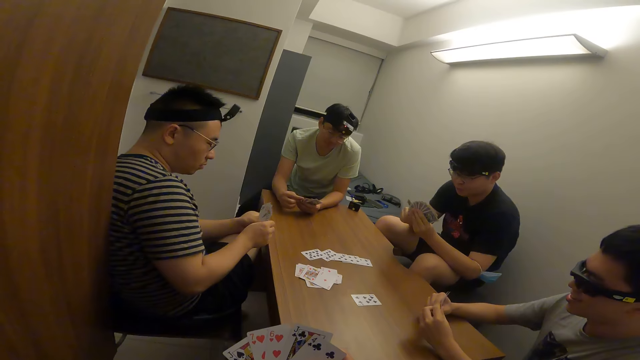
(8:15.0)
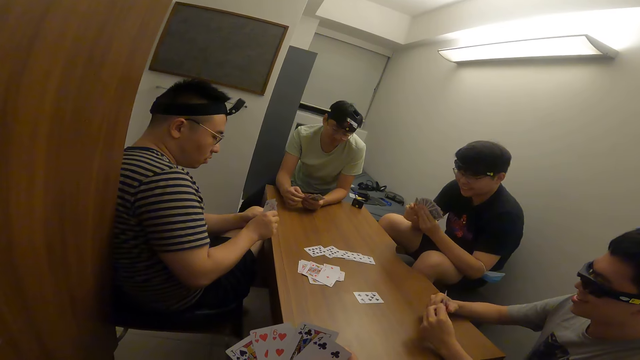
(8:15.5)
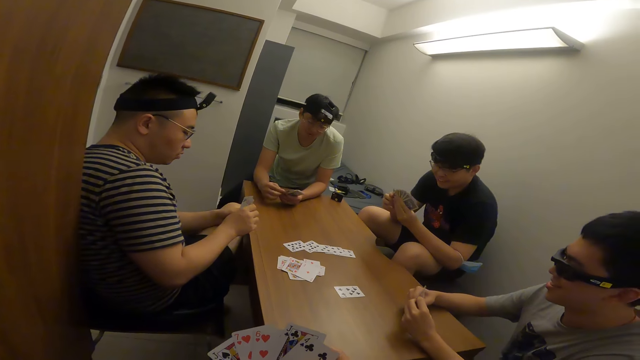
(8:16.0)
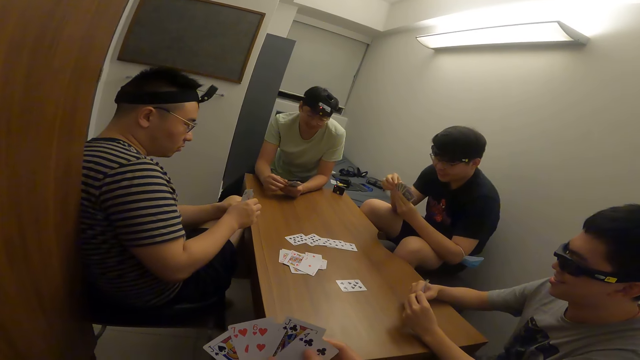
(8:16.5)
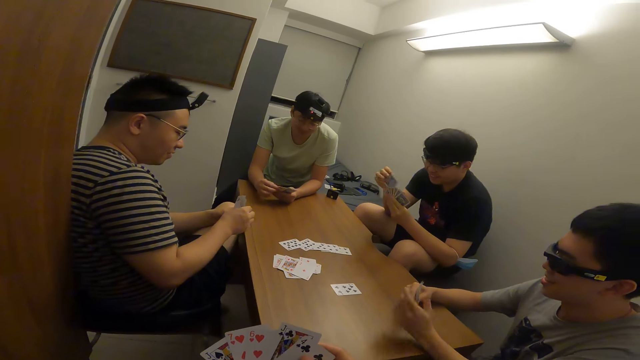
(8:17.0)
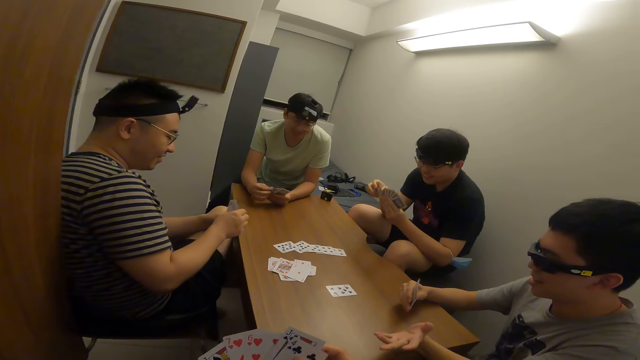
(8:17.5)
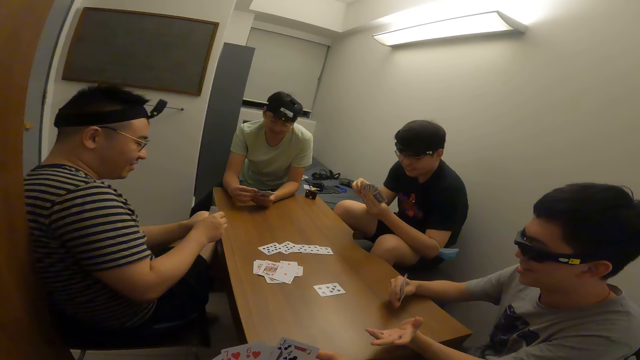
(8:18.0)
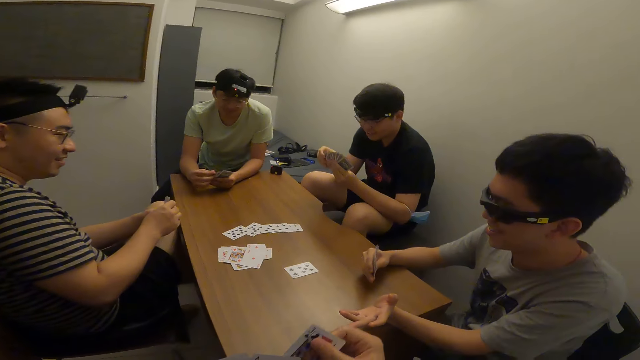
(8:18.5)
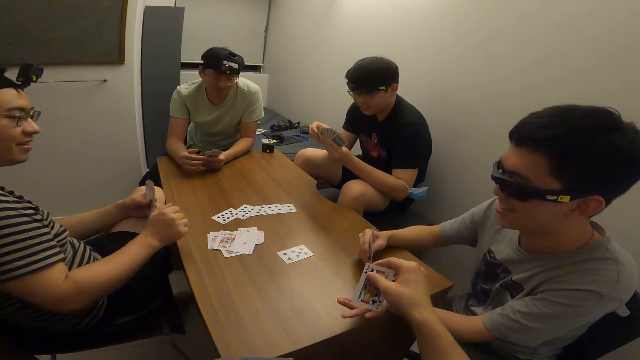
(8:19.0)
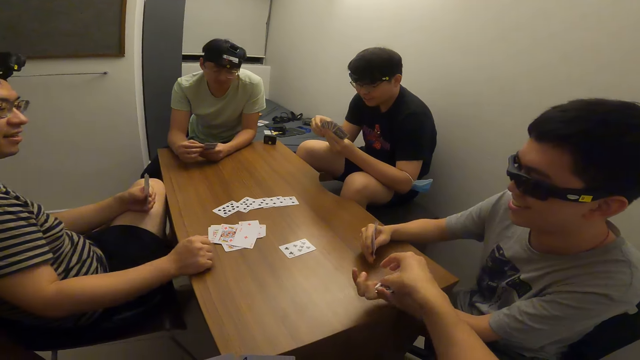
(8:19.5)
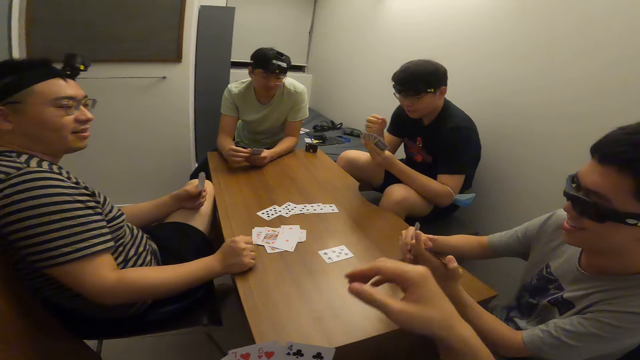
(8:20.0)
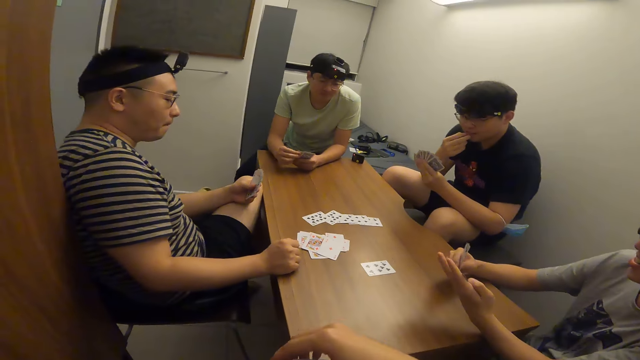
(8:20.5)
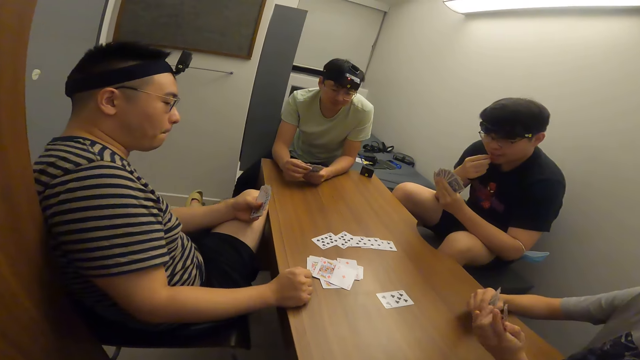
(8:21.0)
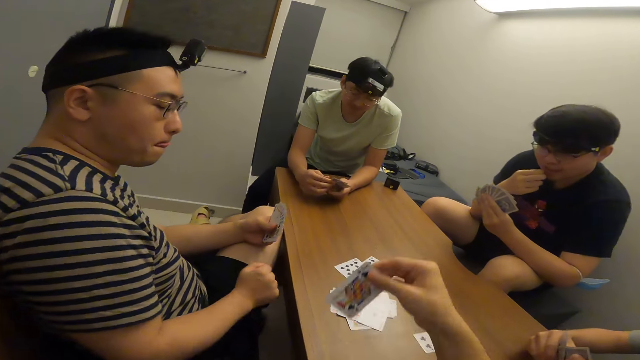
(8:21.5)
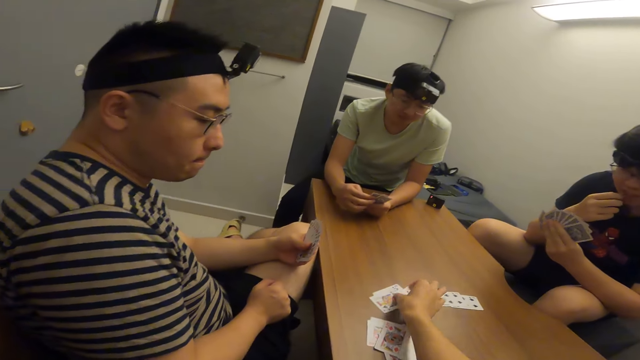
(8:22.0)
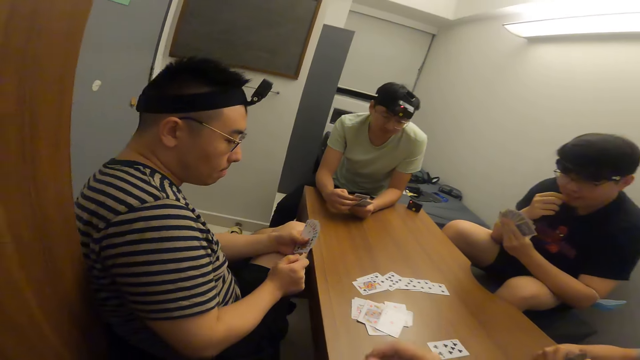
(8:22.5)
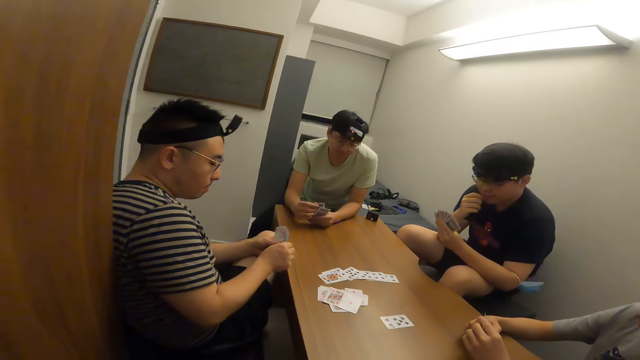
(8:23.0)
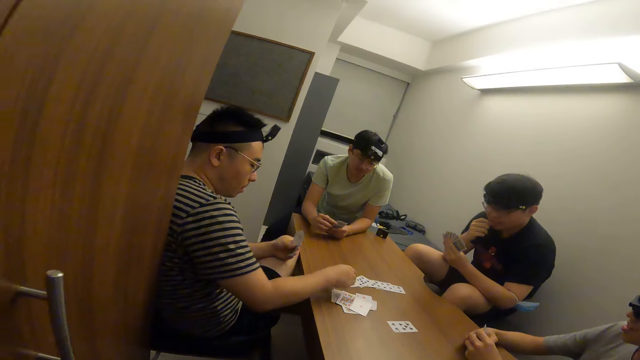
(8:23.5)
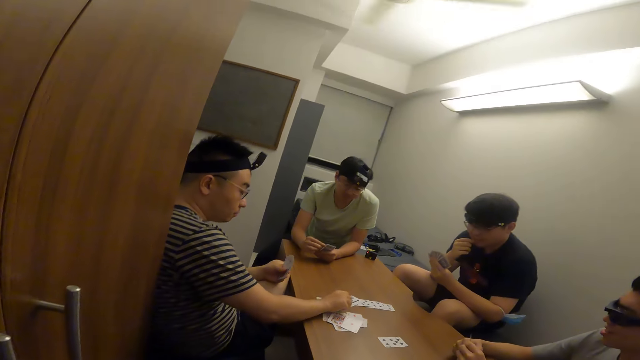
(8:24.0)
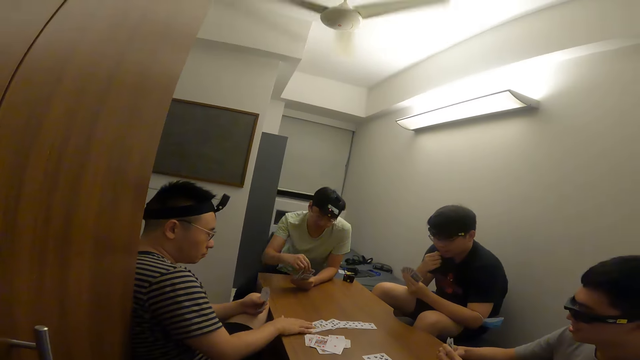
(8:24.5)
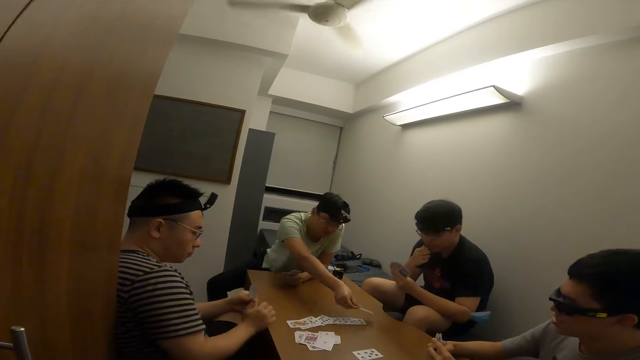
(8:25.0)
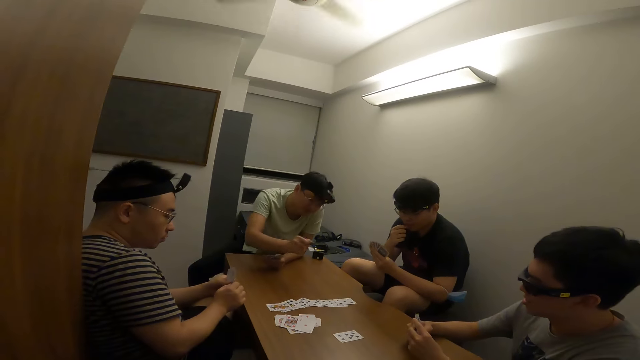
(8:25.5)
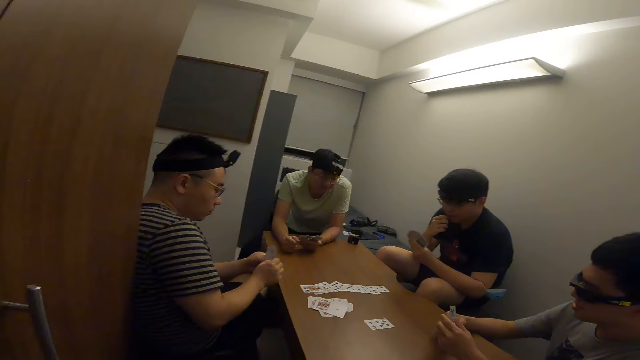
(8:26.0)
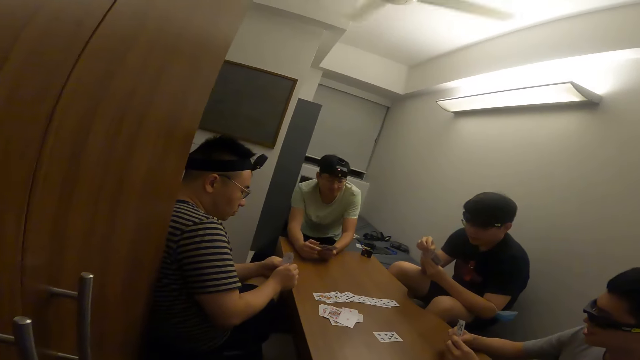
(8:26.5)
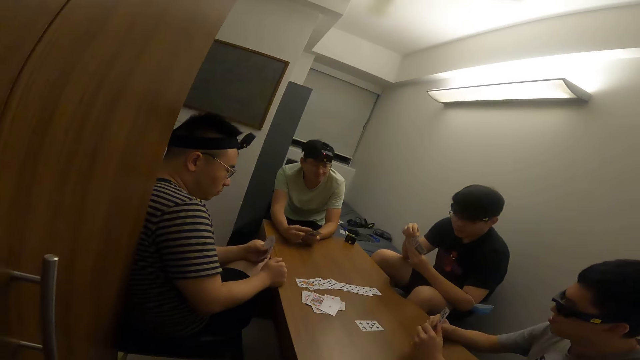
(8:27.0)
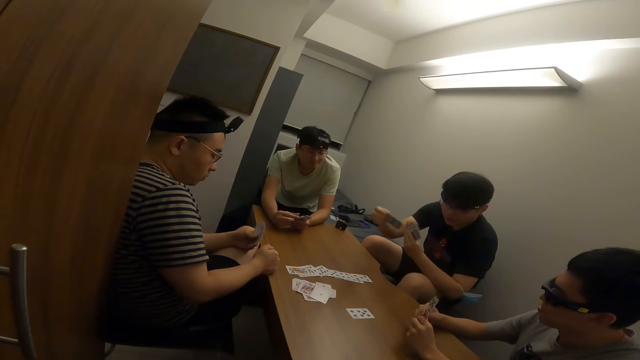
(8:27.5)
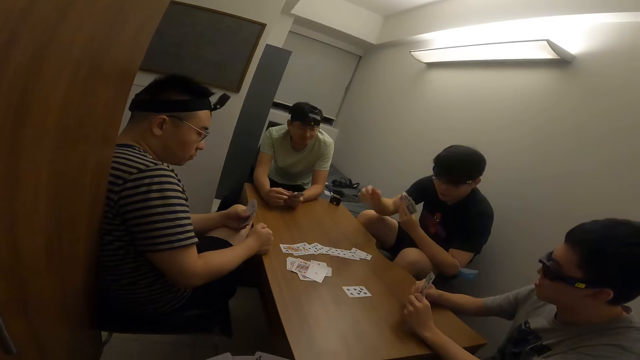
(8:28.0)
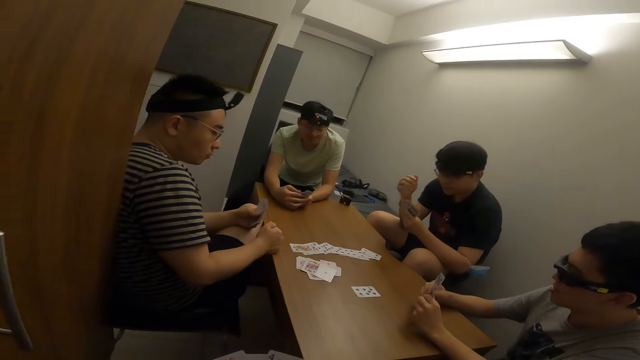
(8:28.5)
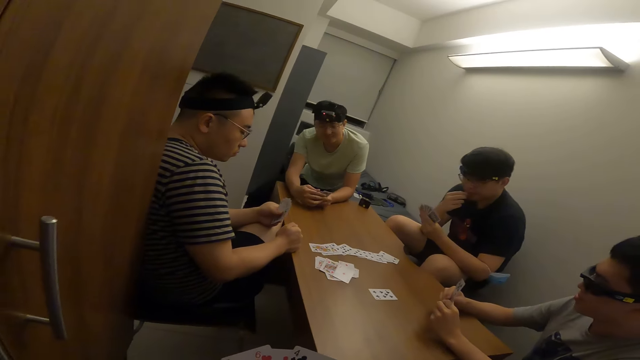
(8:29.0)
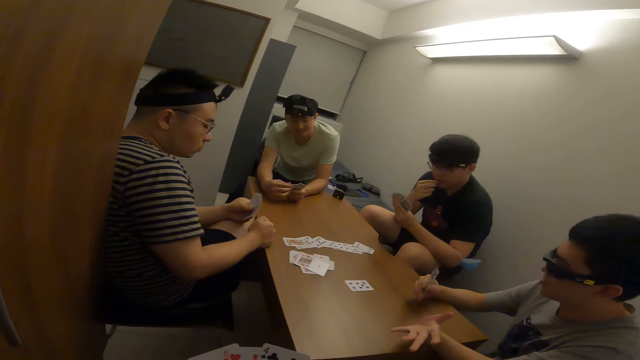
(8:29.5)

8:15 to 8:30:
The camera wearer shuffles the card. He passes a card to a man with his right hand. He places a card on the table with his right hand. Another man places a card on the table with his right hand. A third man places a card on the table with his right hand. A fourth man places a card on the table with his right hand.

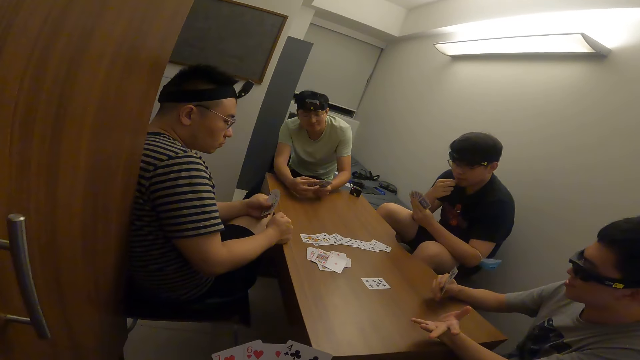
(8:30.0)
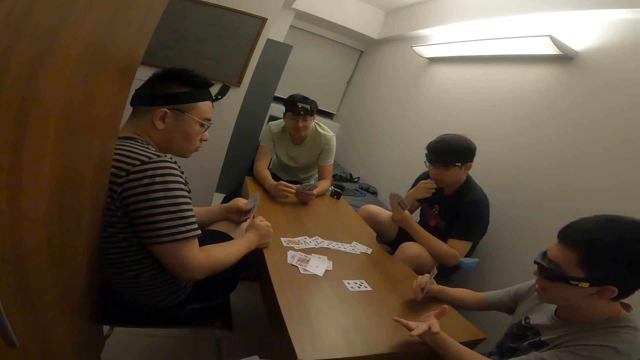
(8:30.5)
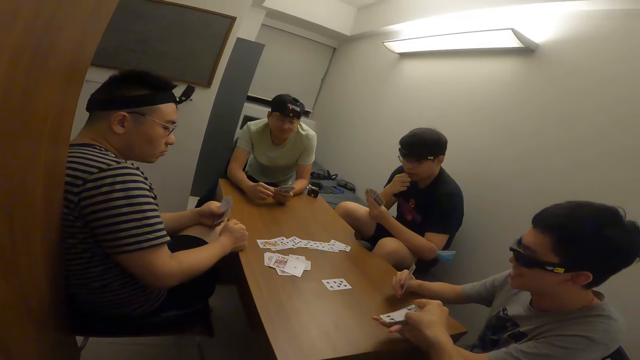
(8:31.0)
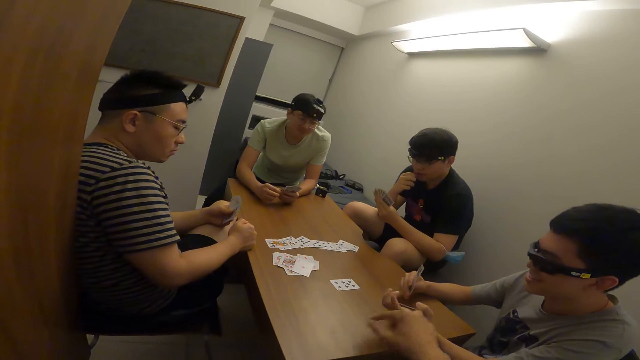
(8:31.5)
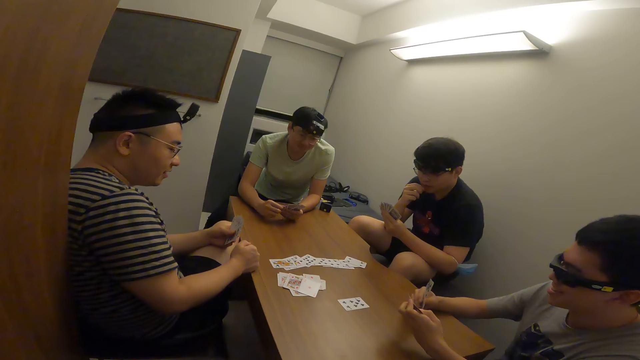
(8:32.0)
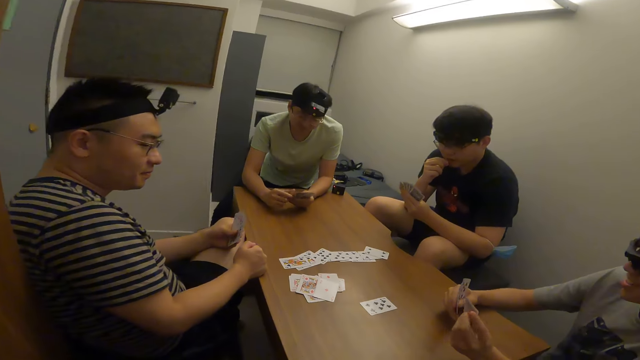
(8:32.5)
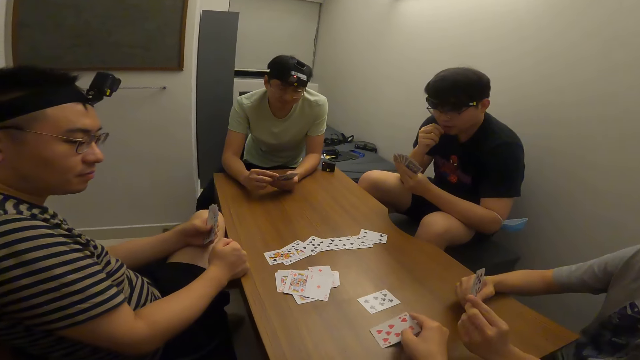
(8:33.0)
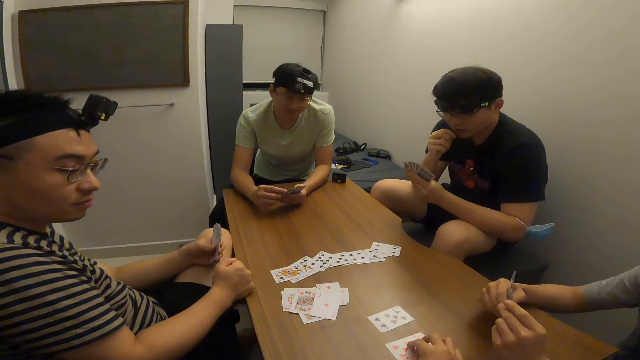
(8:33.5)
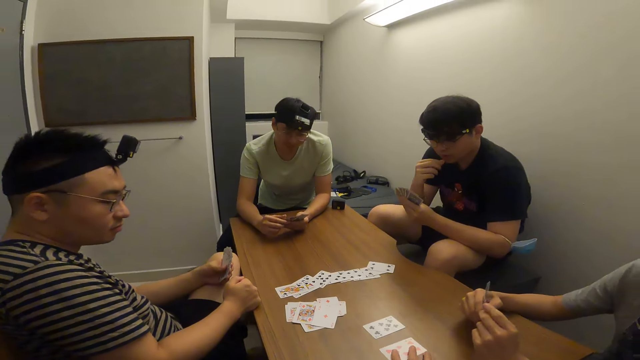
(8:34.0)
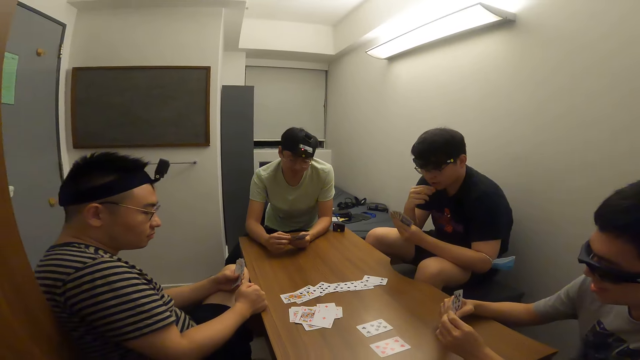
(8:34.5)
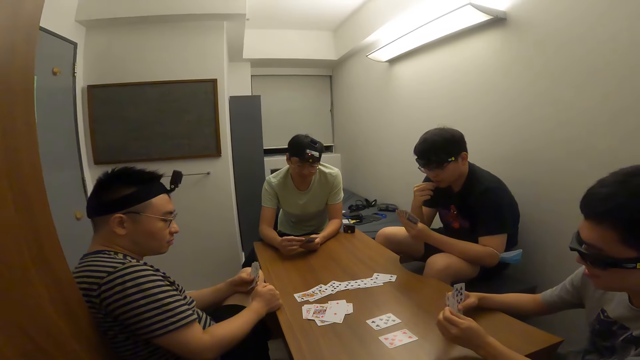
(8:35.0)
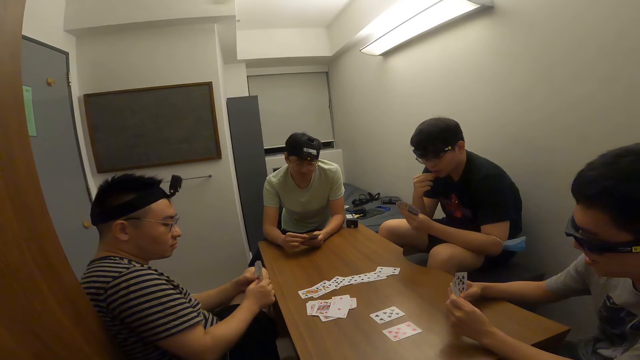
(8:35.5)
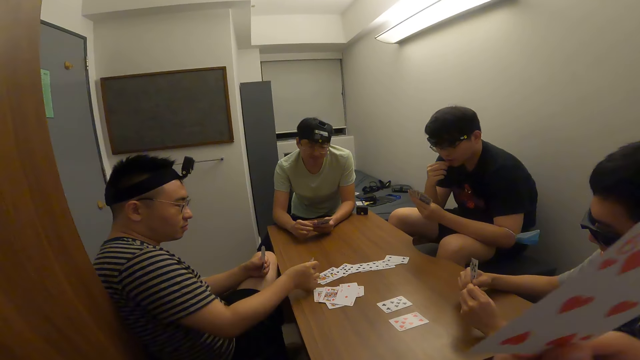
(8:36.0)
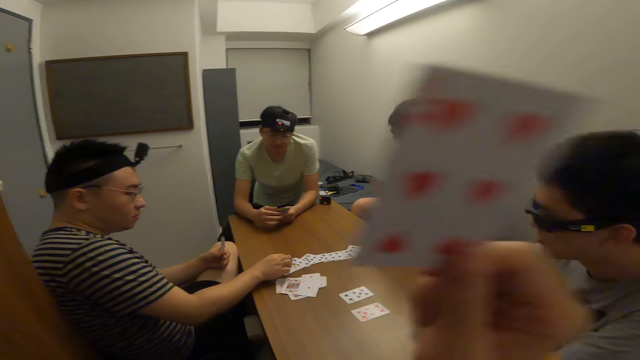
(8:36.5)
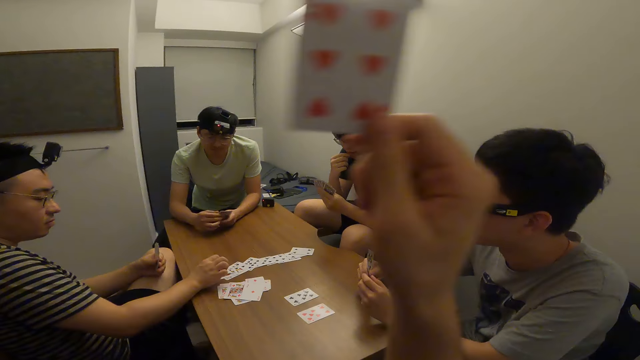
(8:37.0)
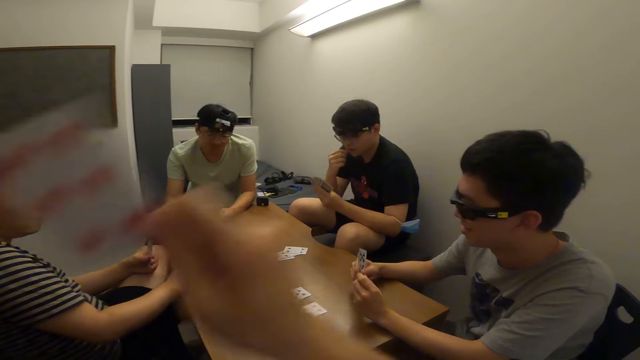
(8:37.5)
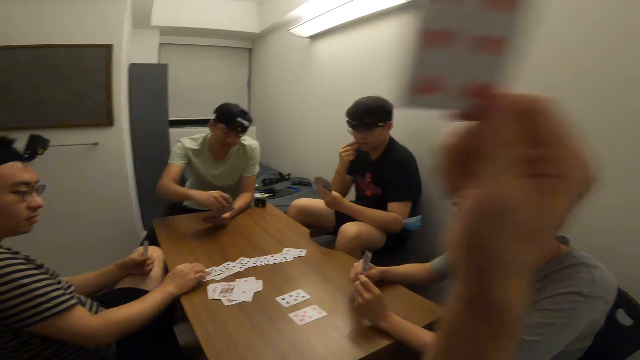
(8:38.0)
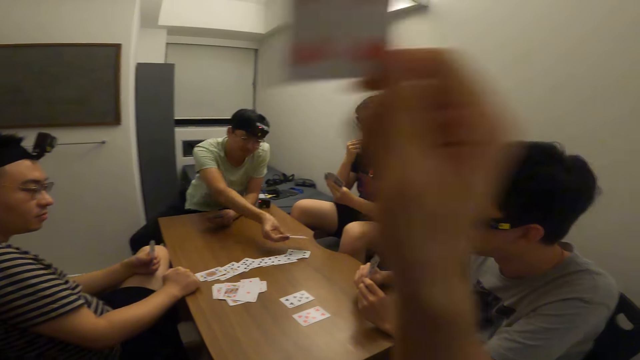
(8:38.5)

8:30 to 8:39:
The camera wearer passes a card to a man with his right hand. He places a card on the table with his right hand. Another man places a card on the table with his right hand. The camera wearer waves a card with his right hand. A third man places a card on the table with his right hand.
